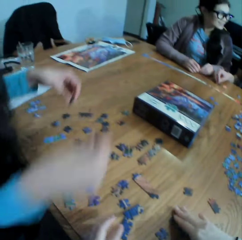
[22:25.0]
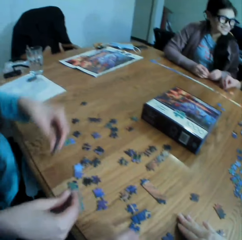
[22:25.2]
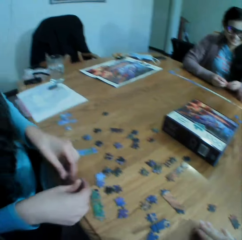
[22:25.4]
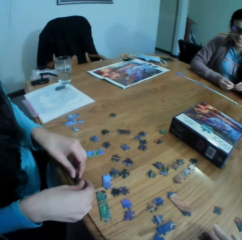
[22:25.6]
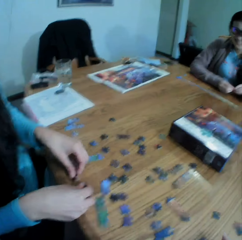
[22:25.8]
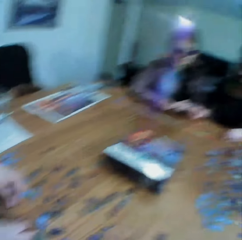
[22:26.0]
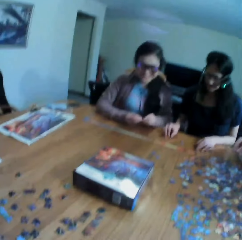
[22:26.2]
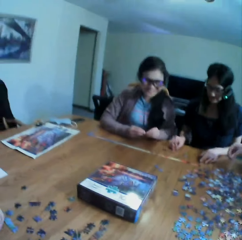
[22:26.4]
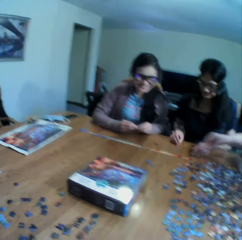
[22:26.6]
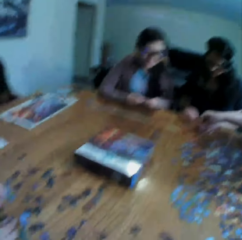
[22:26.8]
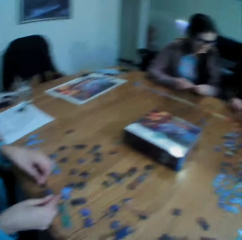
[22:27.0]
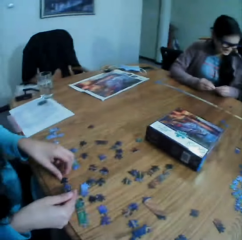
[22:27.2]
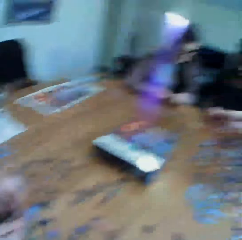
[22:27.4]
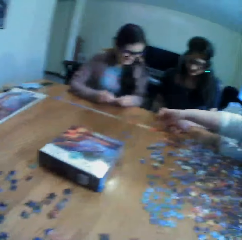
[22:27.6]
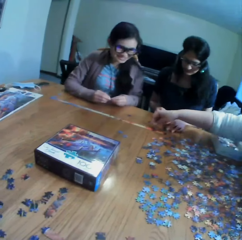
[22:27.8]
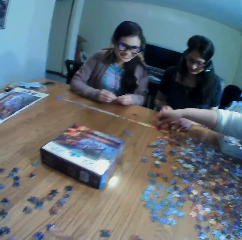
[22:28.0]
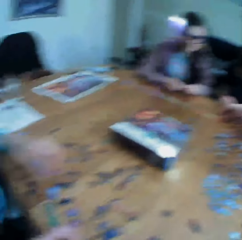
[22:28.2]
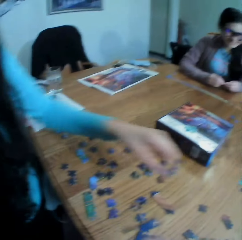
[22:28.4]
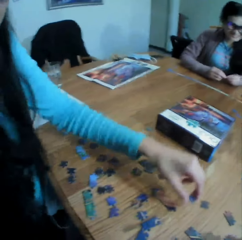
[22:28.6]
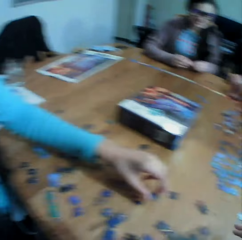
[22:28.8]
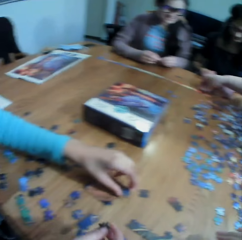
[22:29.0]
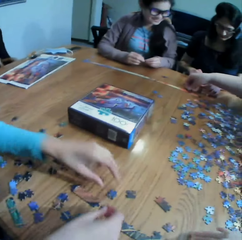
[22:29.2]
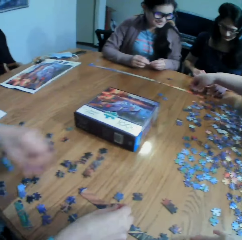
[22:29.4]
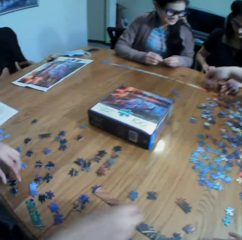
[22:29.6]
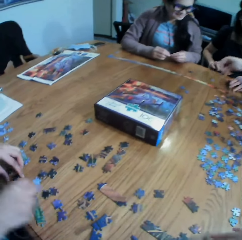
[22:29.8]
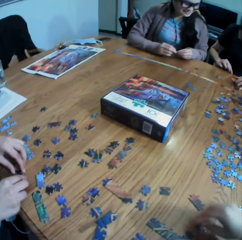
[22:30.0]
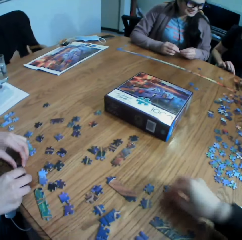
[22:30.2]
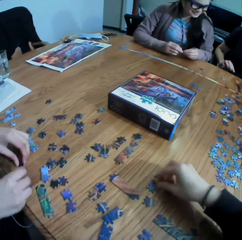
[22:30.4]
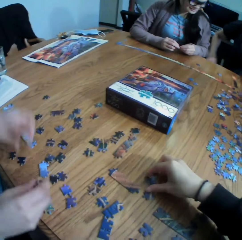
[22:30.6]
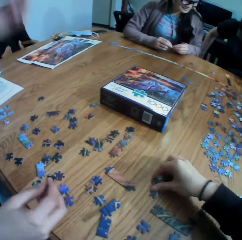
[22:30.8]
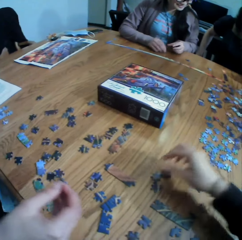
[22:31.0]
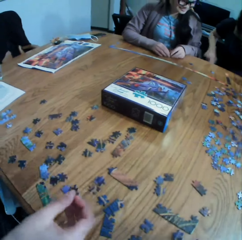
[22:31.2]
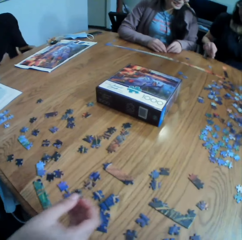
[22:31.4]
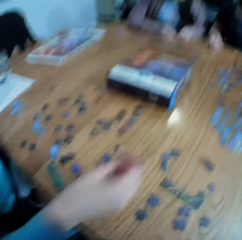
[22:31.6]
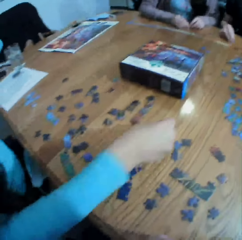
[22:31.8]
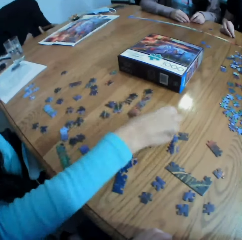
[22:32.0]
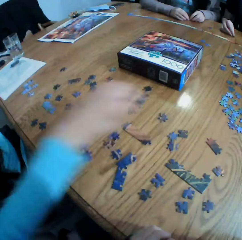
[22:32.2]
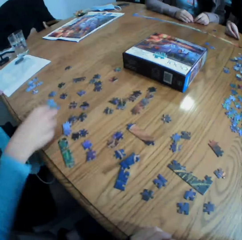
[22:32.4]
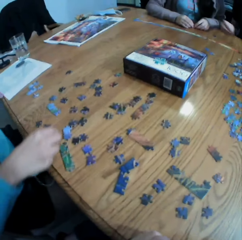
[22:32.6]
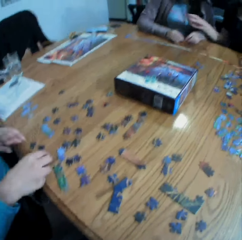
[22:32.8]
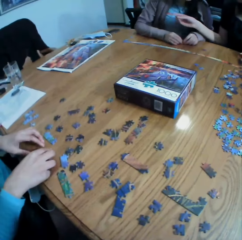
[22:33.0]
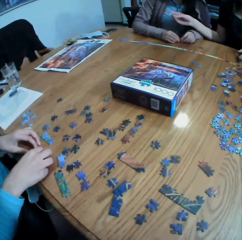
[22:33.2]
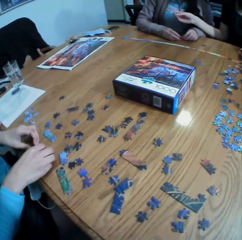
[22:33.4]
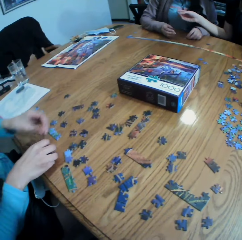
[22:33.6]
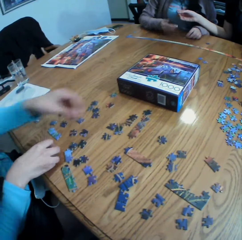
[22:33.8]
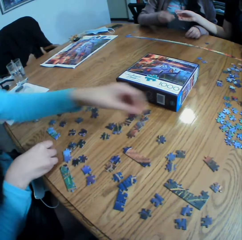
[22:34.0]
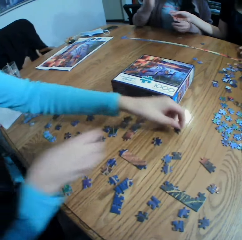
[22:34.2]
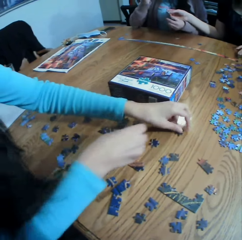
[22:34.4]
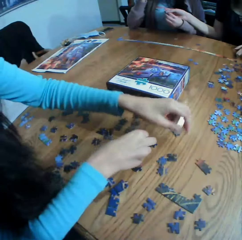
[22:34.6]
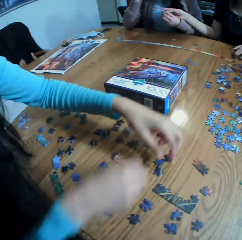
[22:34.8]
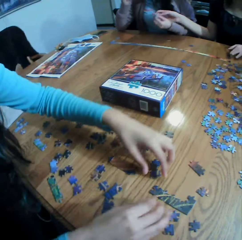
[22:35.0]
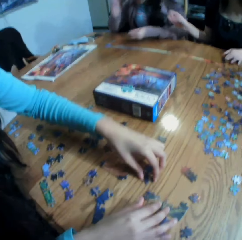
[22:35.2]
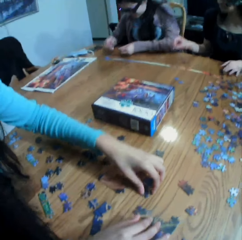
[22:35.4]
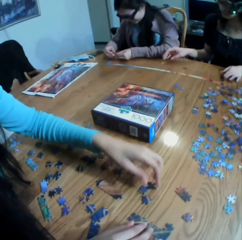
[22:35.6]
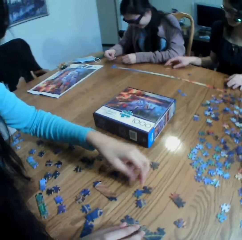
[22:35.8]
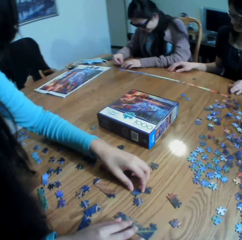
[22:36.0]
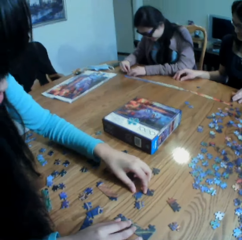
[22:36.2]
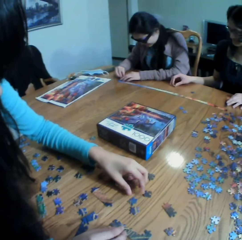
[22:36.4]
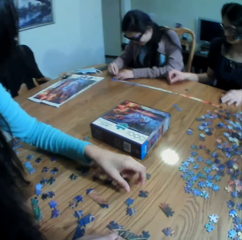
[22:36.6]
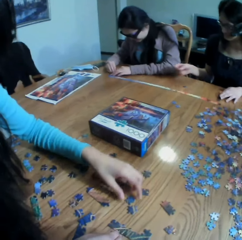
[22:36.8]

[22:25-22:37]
The camera wearer takes the puzzles. They look at the colleagues. A lady plays the jigsaw puzzle. The camera wearer moves the puzzles on the table. They look at the puzzle. They converse with the lady.

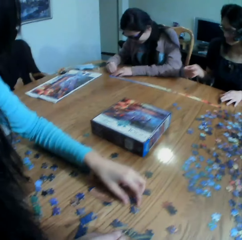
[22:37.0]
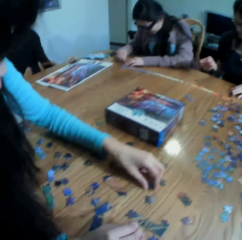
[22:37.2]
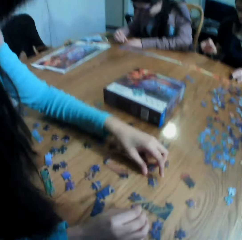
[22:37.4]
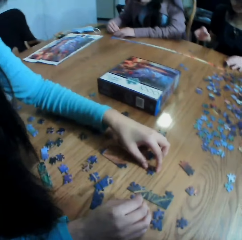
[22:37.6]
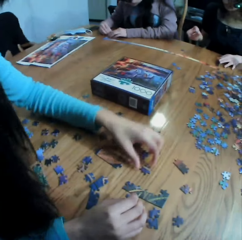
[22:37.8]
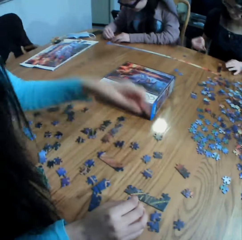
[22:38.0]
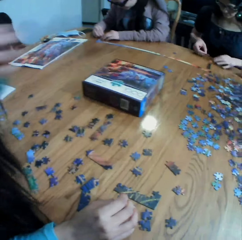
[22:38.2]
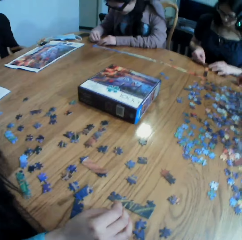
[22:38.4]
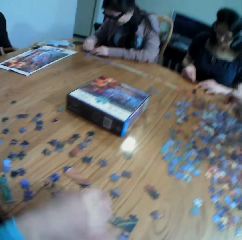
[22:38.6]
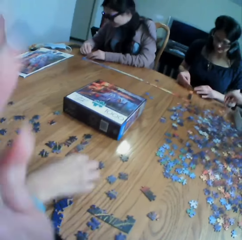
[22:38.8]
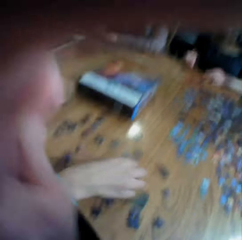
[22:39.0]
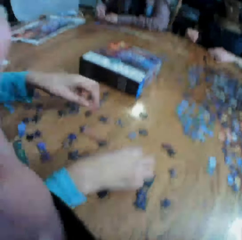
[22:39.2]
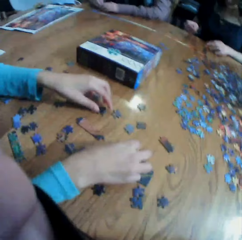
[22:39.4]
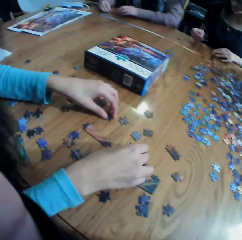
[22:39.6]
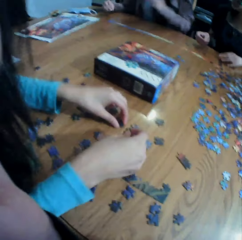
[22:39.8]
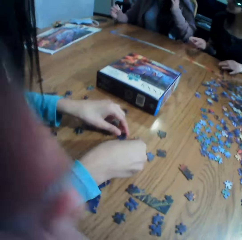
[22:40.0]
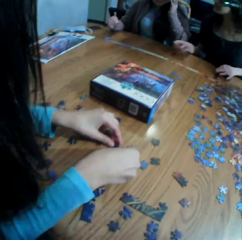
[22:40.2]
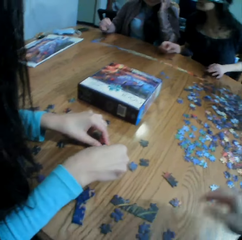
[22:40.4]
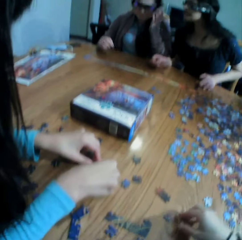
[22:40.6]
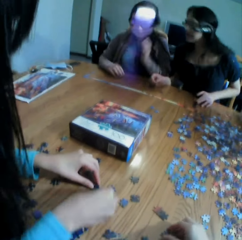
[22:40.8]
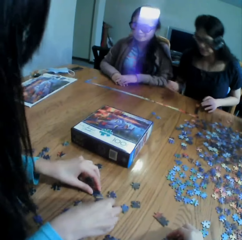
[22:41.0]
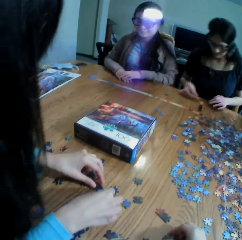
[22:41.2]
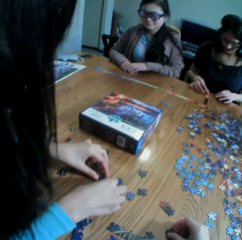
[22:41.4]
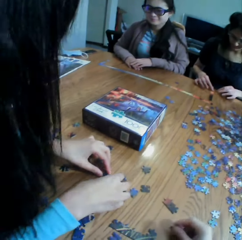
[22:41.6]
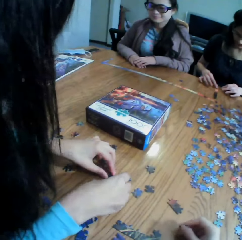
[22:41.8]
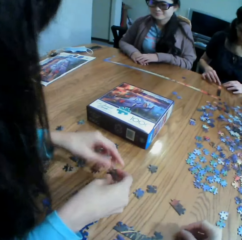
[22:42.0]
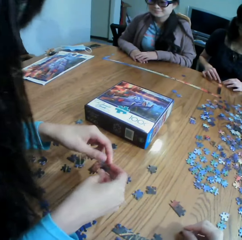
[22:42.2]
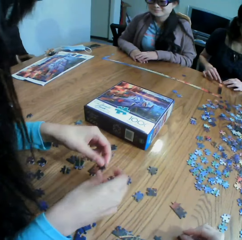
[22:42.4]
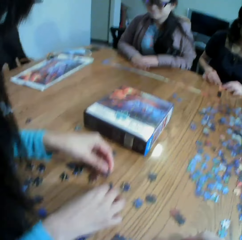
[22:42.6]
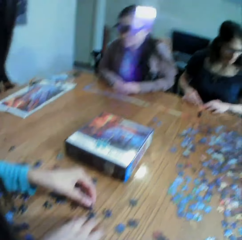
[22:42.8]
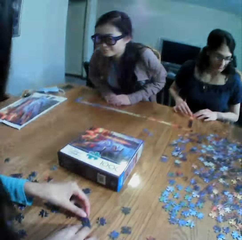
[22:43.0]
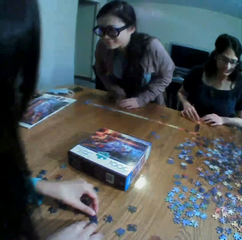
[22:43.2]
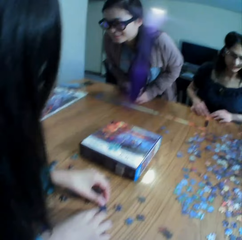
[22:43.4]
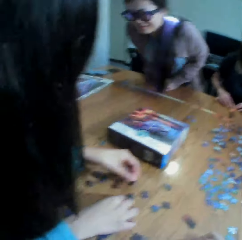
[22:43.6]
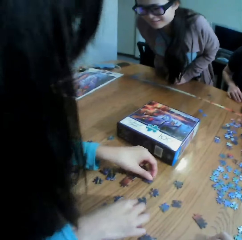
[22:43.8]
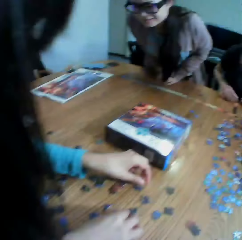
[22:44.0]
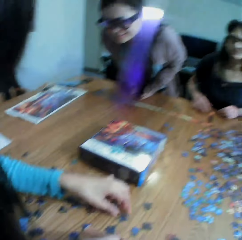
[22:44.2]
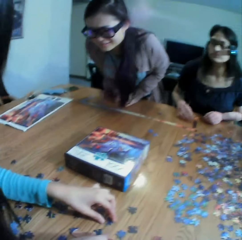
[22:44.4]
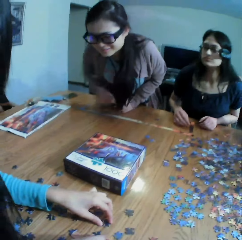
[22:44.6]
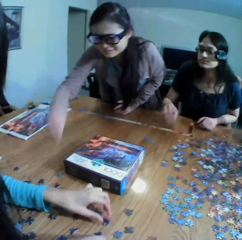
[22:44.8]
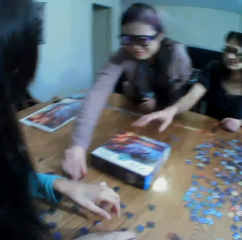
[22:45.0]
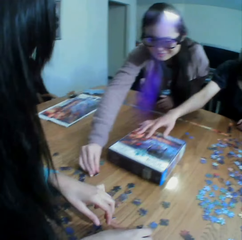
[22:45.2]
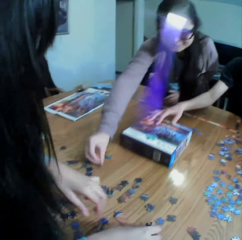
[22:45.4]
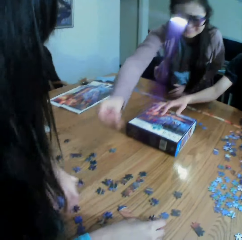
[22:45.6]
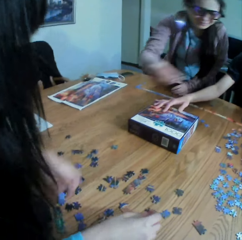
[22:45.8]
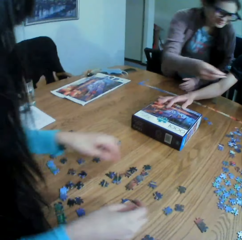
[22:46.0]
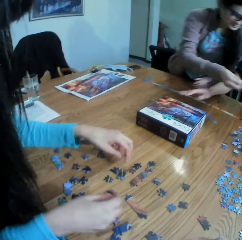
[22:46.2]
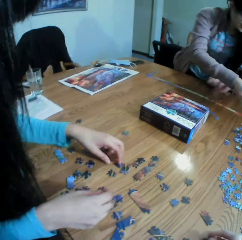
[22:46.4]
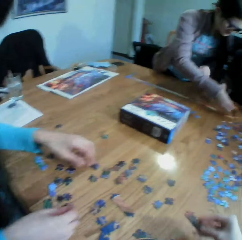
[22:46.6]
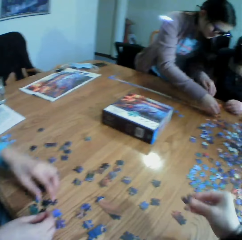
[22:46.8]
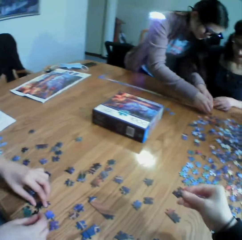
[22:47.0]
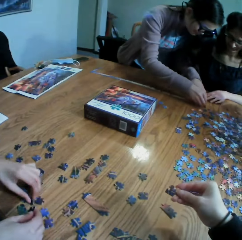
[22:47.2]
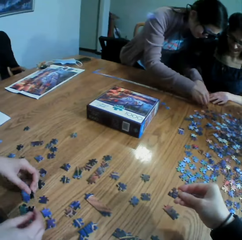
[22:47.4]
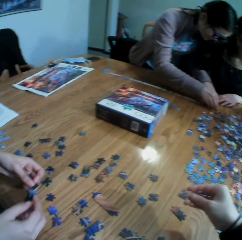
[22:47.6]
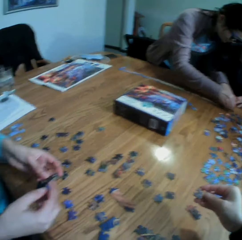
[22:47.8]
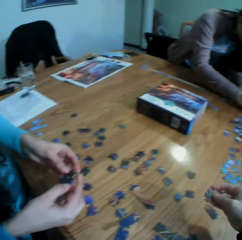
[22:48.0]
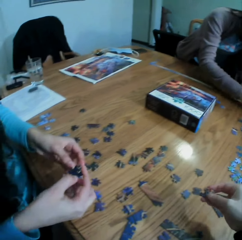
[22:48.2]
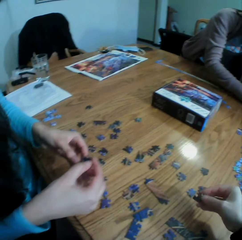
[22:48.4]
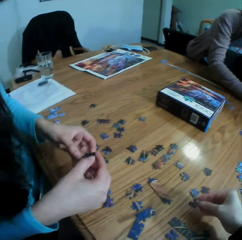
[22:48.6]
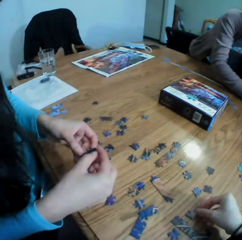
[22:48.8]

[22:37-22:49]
The camera wearer adjusts the camera. They take a puzzle. They play the jigsaw puzzle with a lady. They talk to the lady. They look at the puzzle.

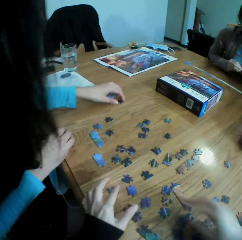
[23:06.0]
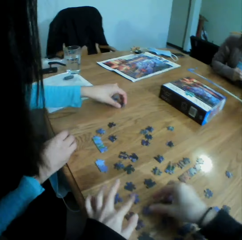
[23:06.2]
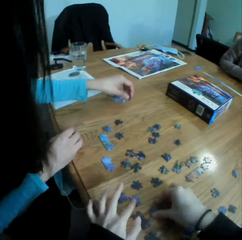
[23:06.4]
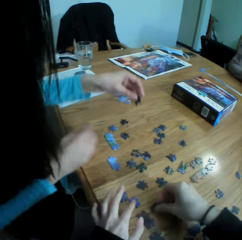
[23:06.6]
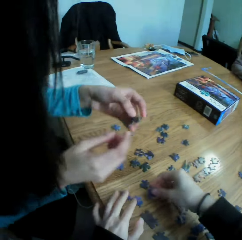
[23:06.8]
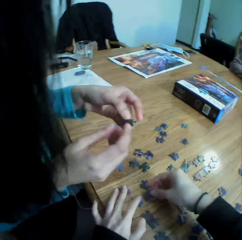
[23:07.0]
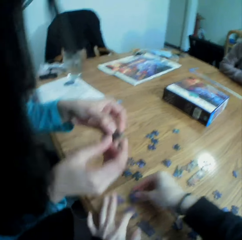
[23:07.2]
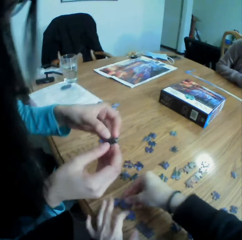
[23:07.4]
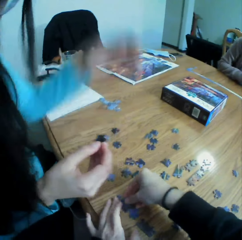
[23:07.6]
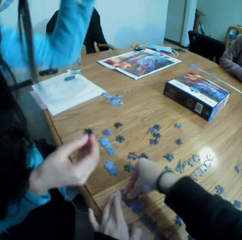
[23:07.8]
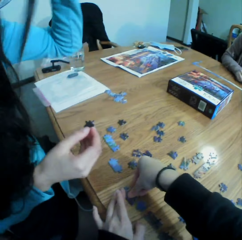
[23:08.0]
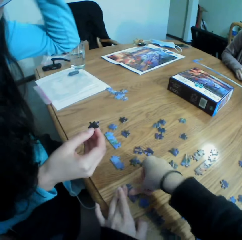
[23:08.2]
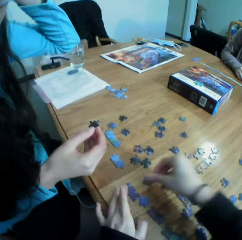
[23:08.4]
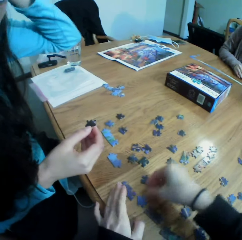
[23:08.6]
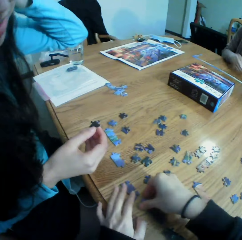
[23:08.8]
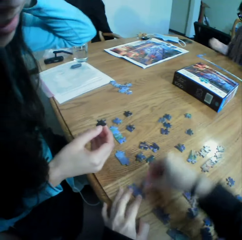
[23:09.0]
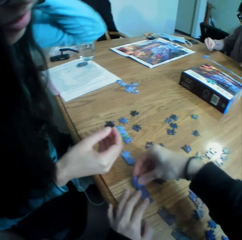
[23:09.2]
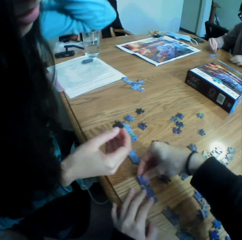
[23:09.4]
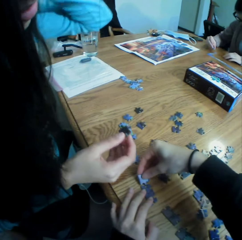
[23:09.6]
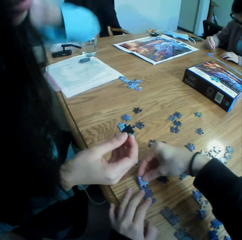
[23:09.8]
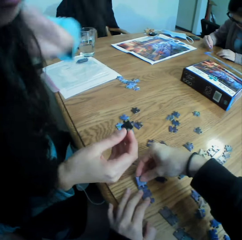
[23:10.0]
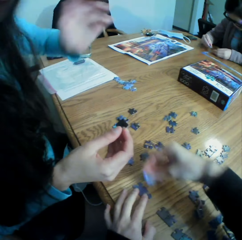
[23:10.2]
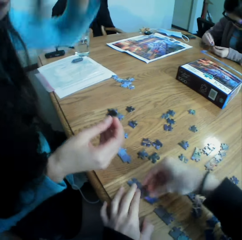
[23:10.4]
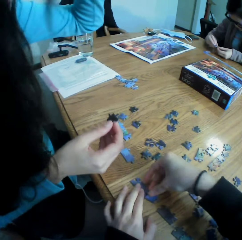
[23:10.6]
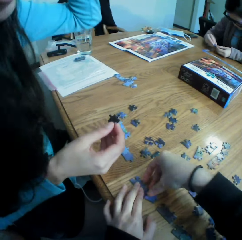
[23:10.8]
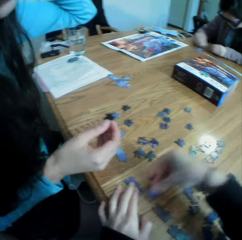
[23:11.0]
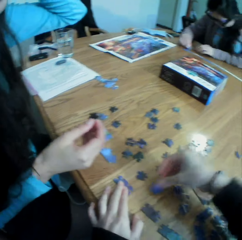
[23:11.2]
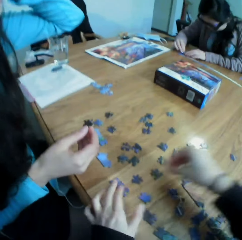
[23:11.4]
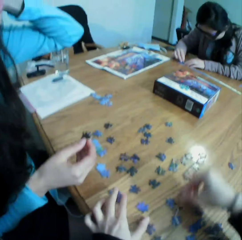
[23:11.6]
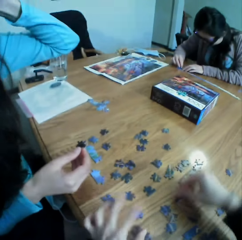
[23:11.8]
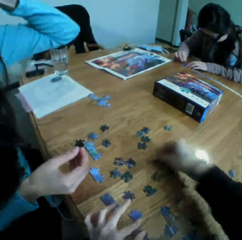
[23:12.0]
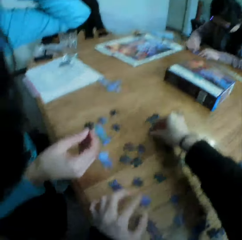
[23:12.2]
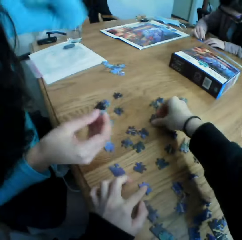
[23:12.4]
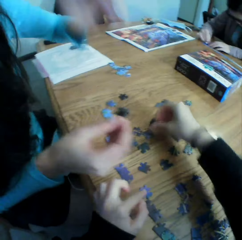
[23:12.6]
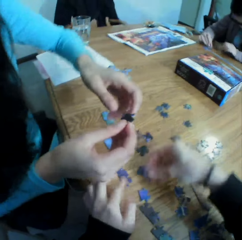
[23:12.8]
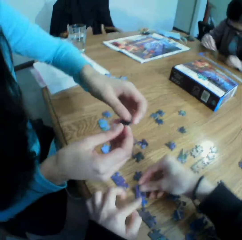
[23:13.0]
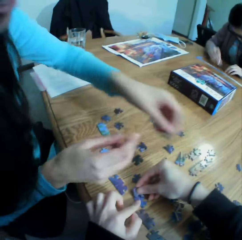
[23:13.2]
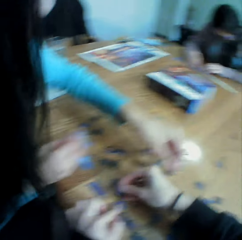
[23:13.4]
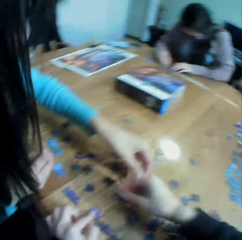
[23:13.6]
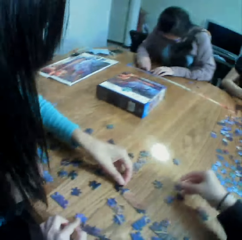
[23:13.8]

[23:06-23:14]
The camera wearer joins the puzzles. They laugh with a woman.
